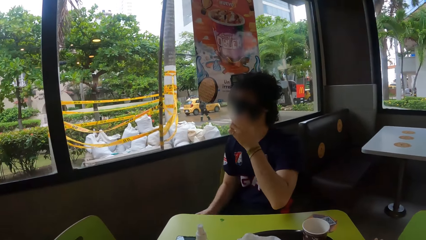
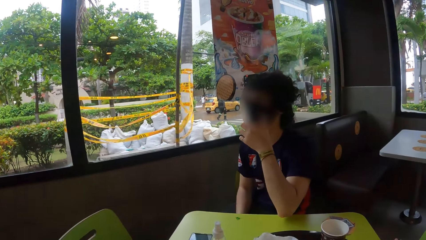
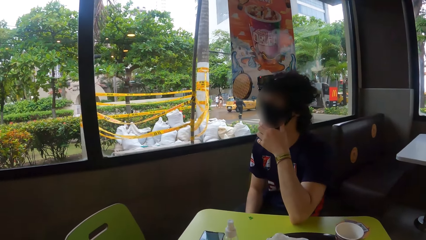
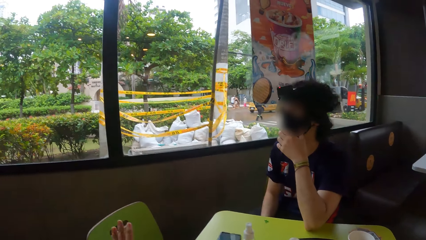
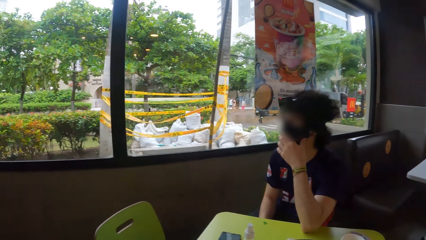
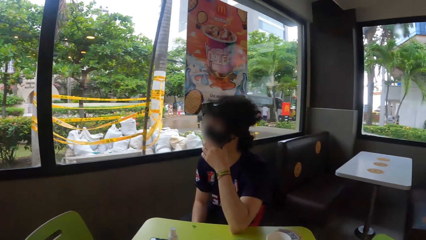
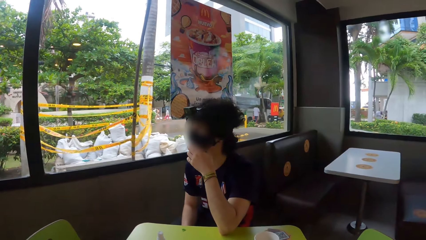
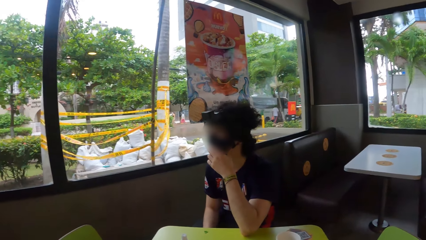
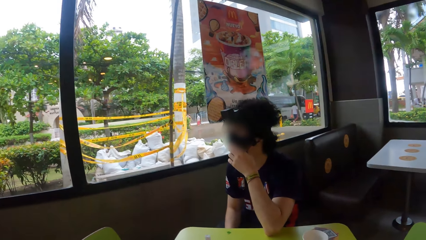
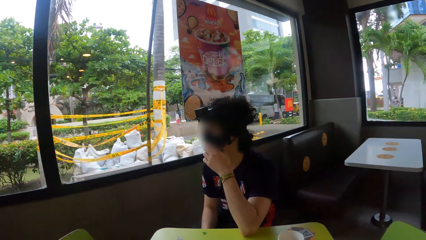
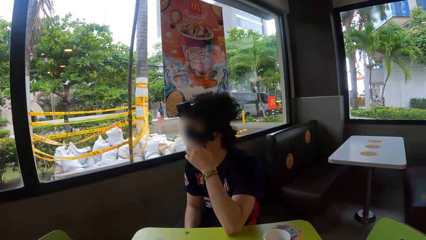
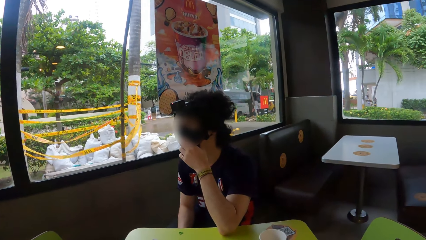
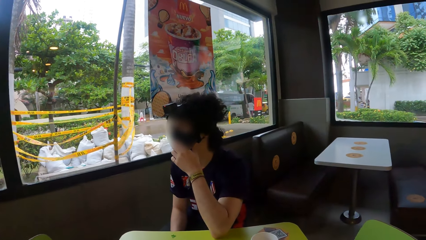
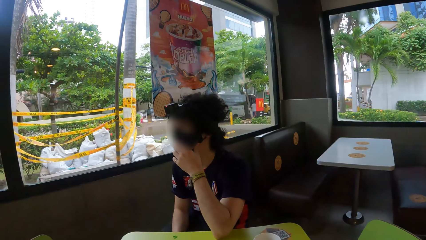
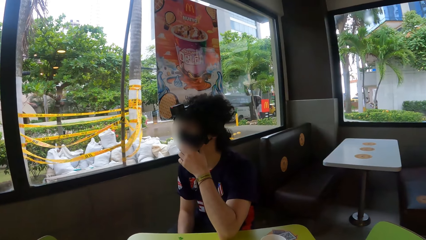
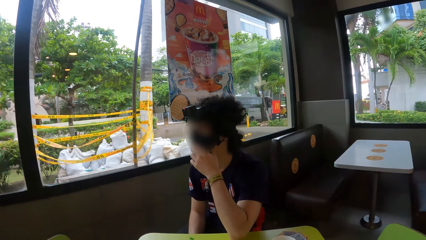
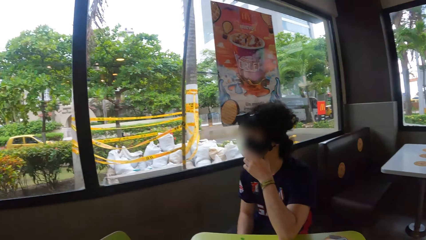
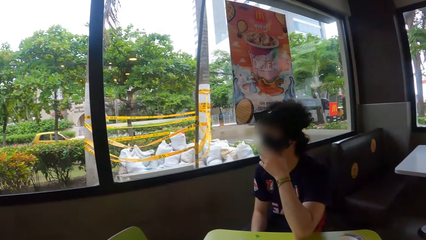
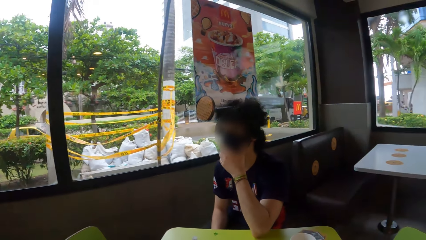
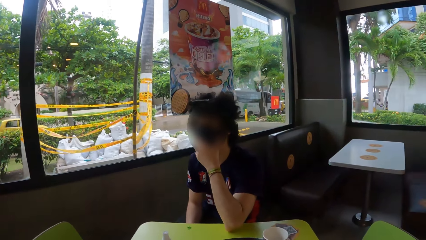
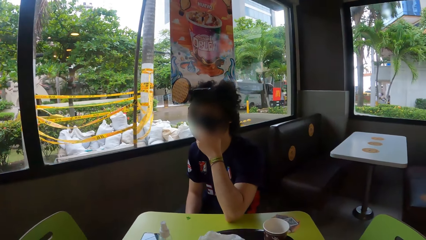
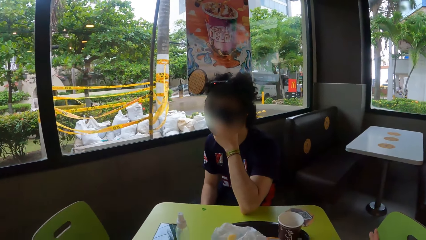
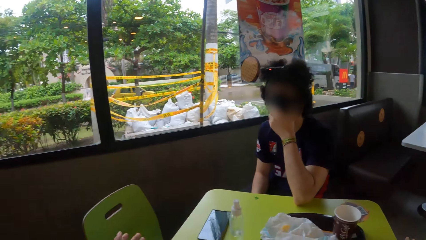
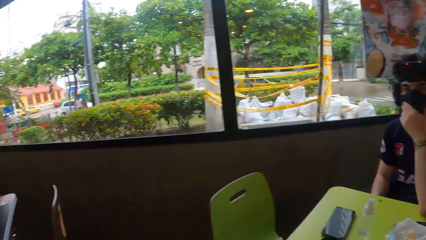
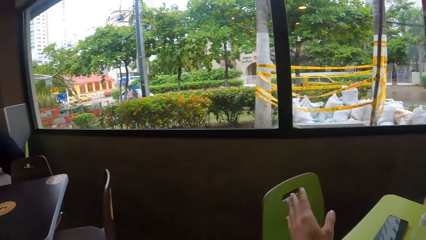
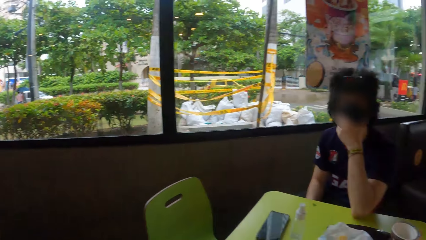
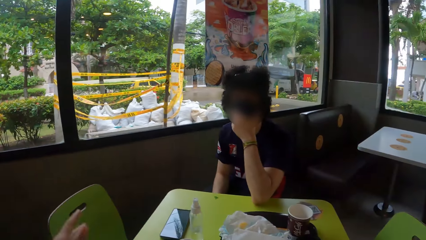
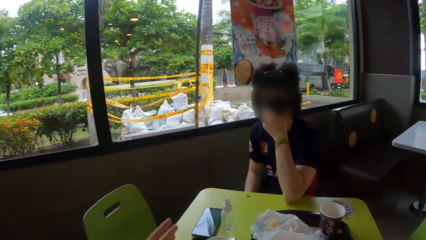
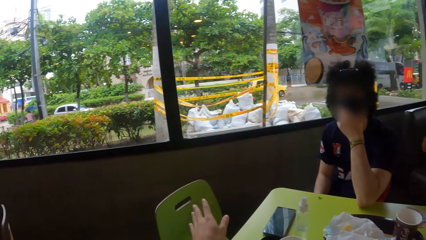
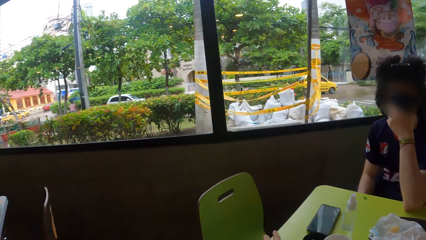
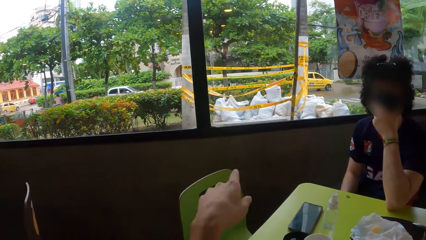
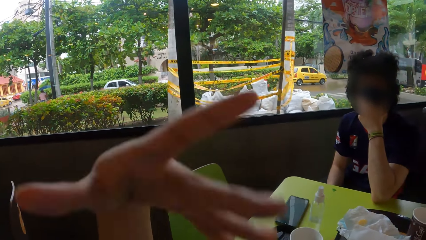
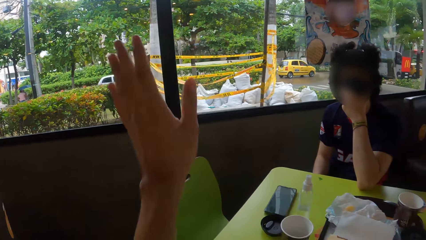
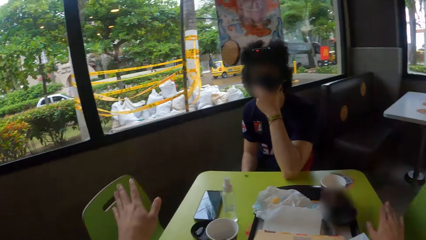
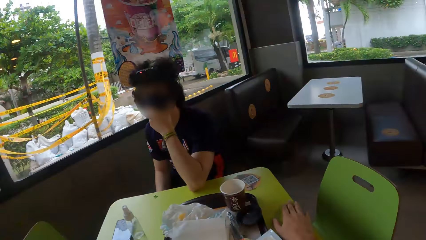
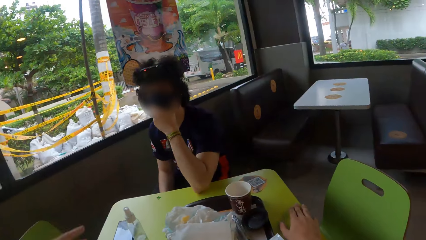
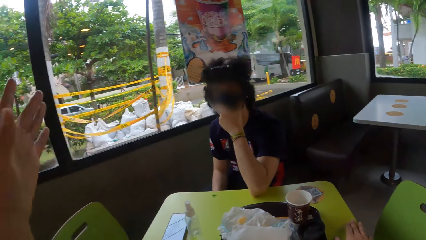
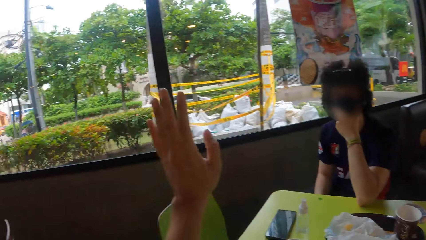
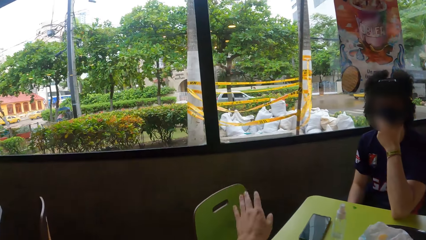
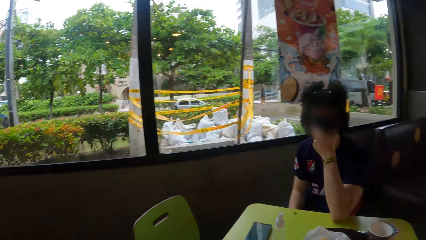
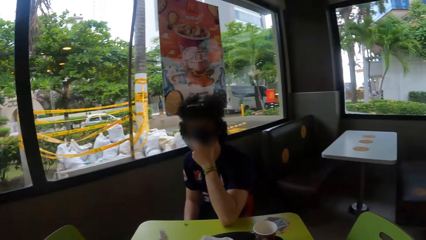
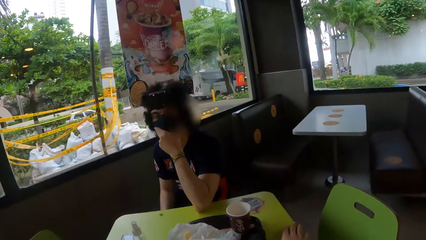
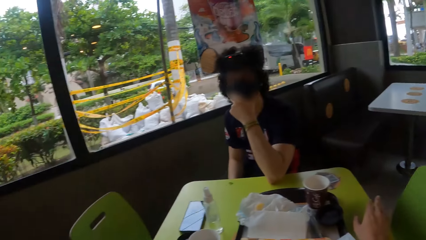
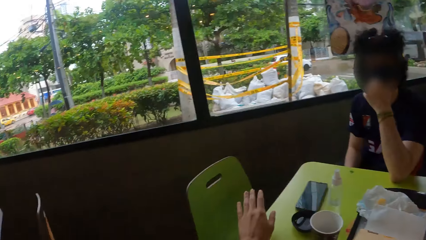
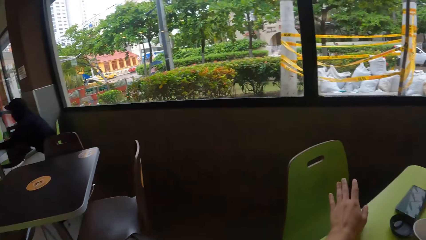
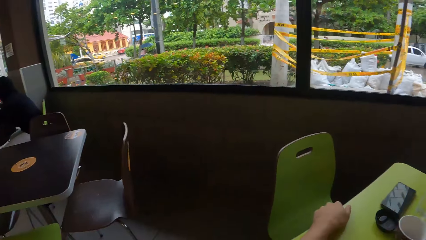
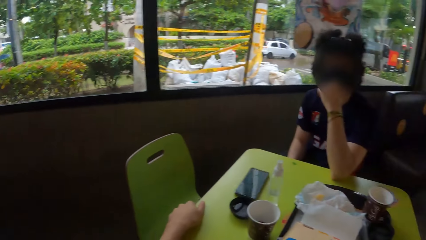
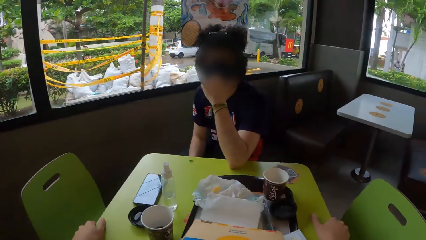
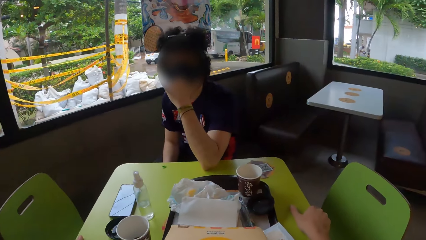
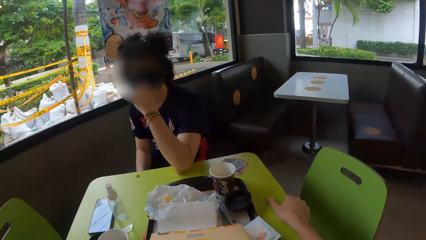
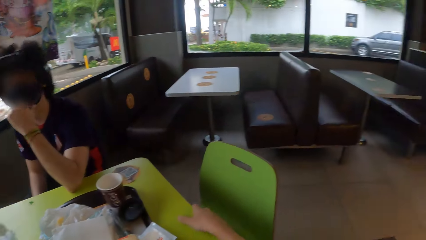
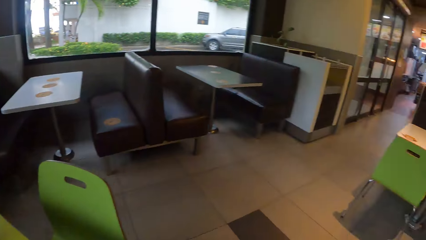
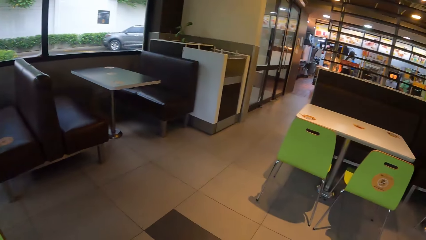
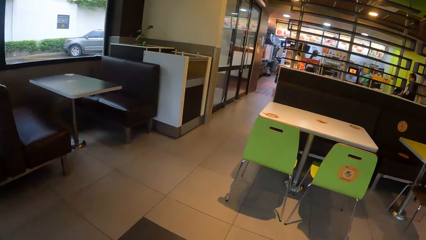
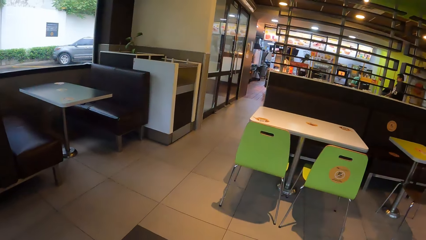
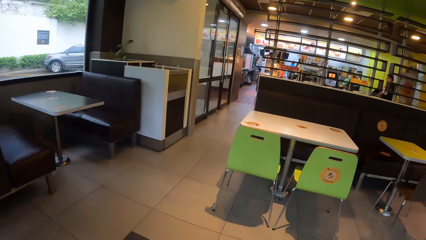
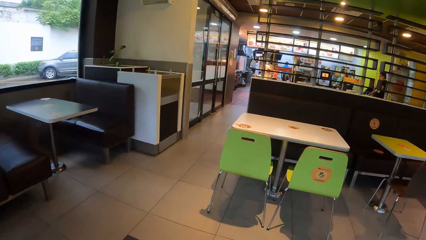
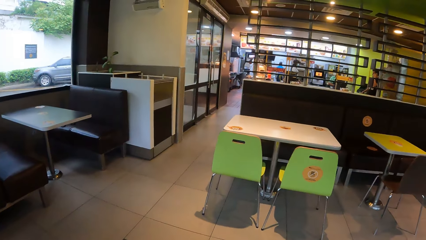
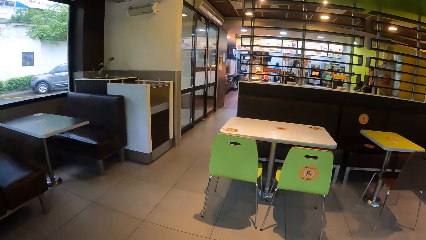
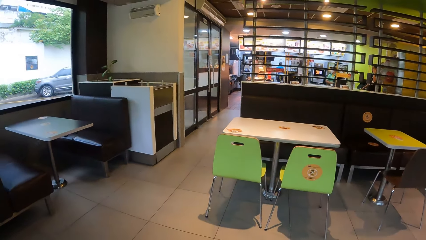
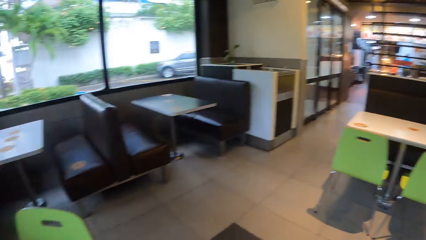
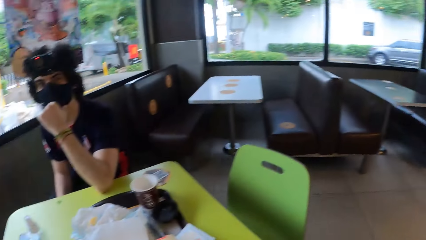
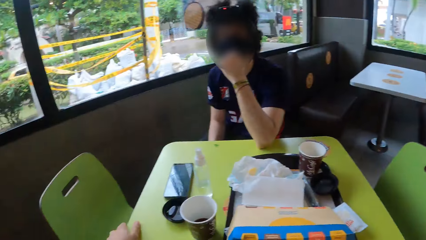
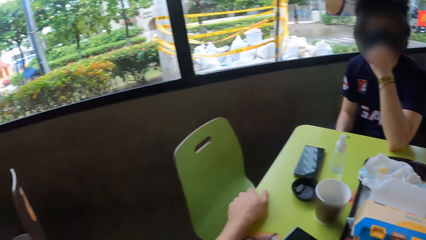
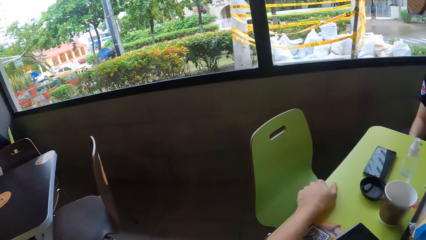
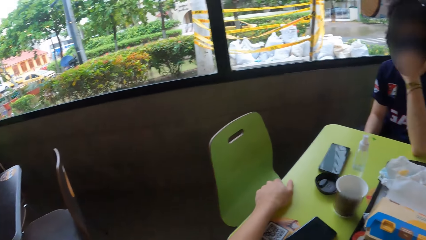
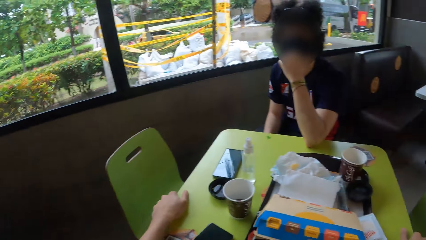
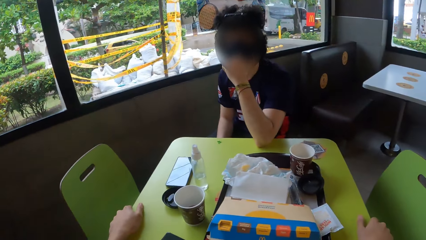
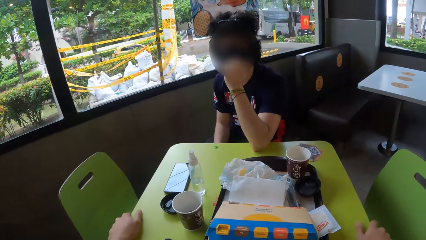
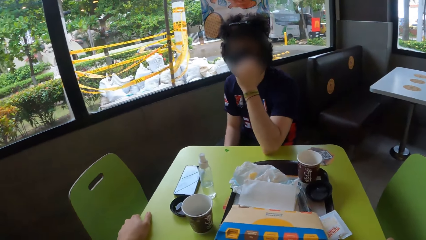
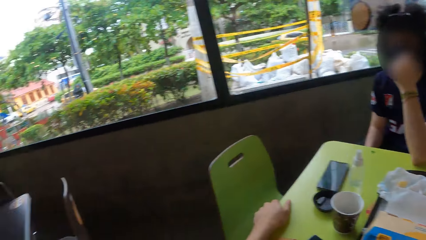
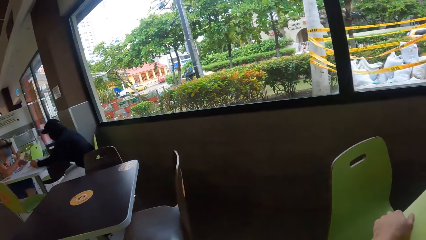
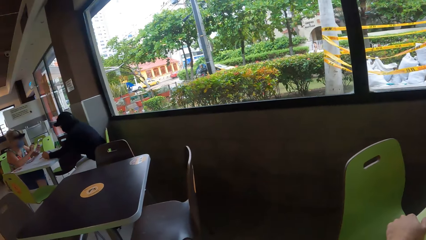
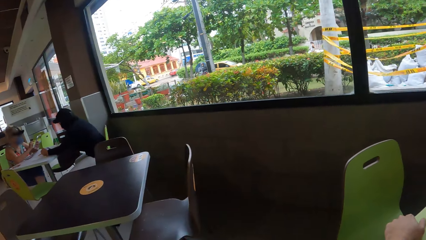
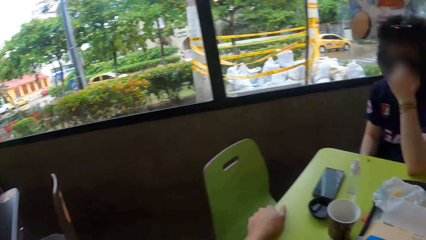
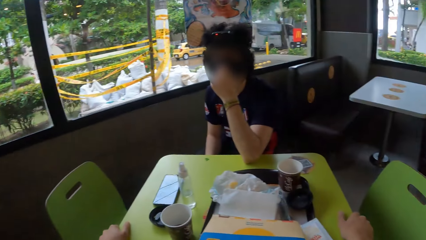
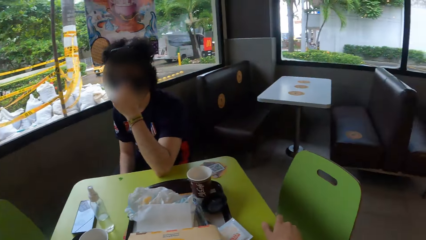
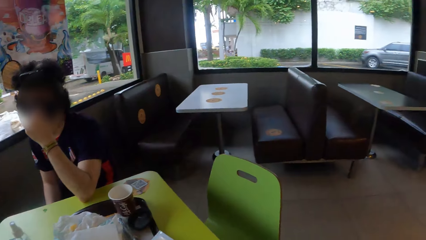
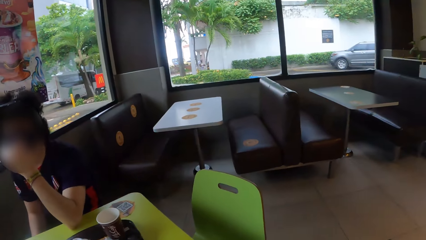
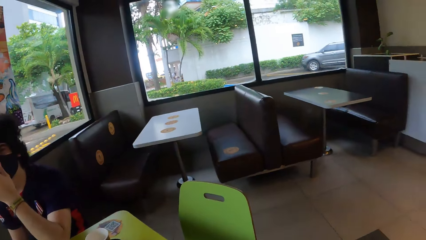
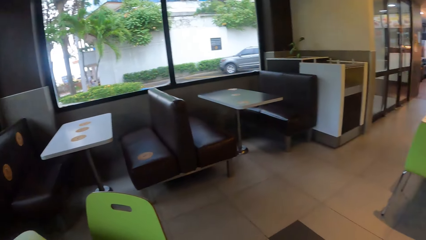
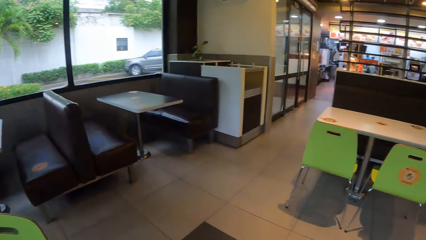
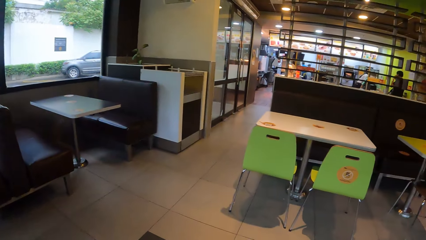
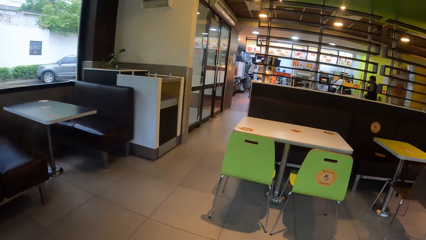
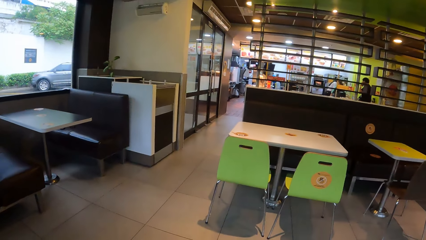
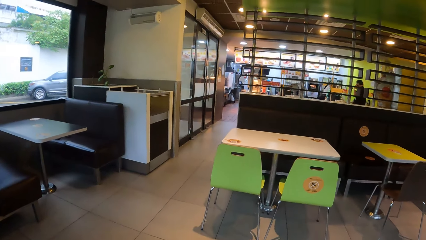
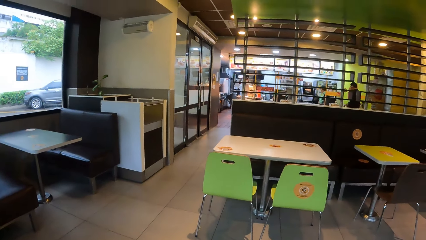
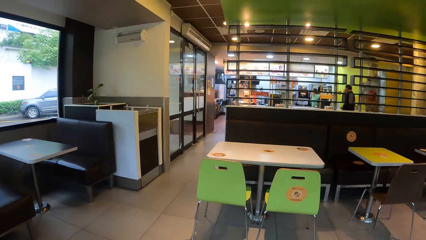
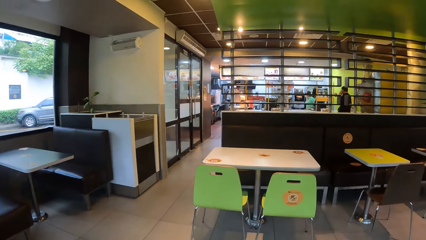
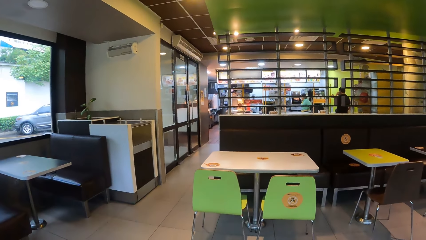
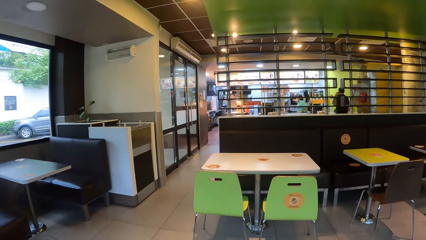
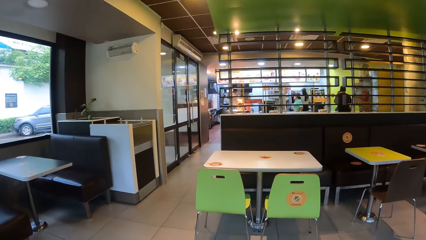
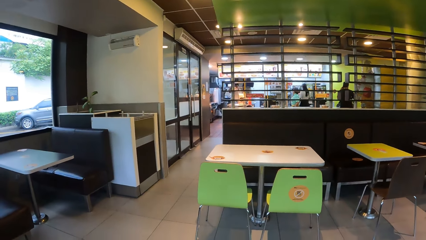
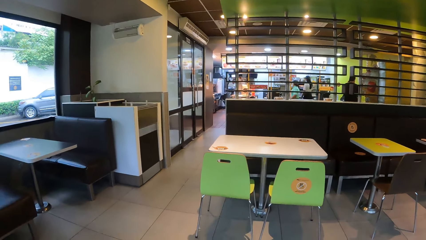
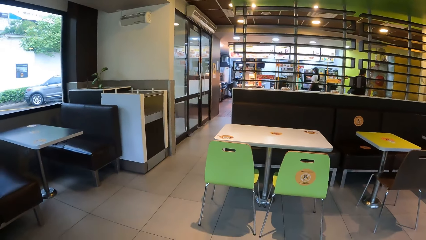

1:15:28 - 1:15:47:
A man holds the camera on the head. The camera wearer converses with the man. They turn around. They look around. They converse with the man. They turn around.
